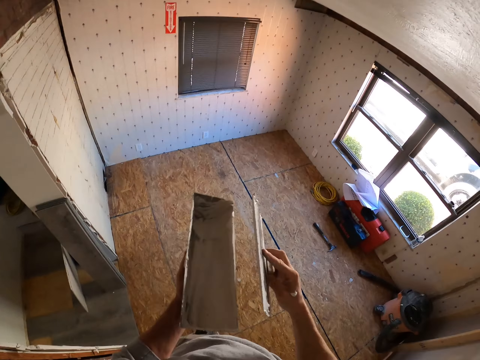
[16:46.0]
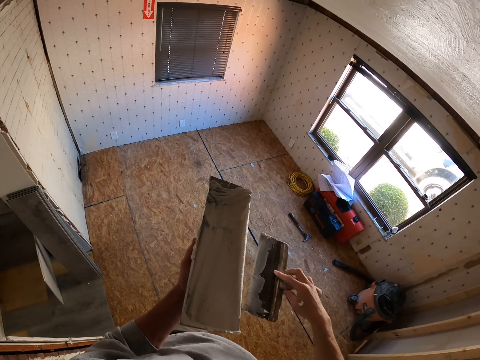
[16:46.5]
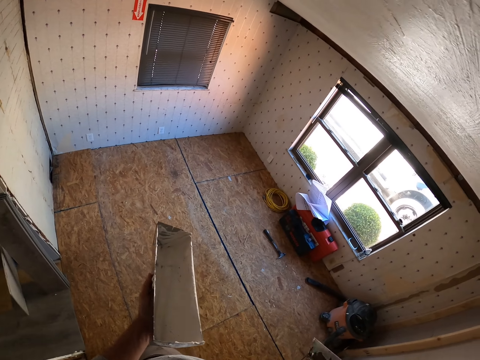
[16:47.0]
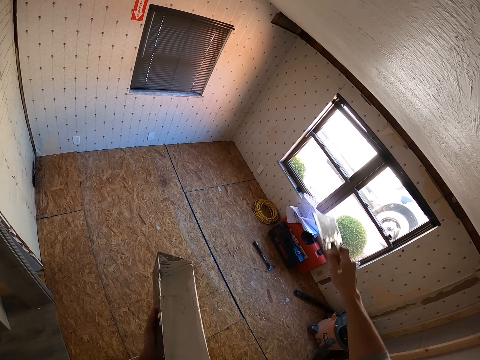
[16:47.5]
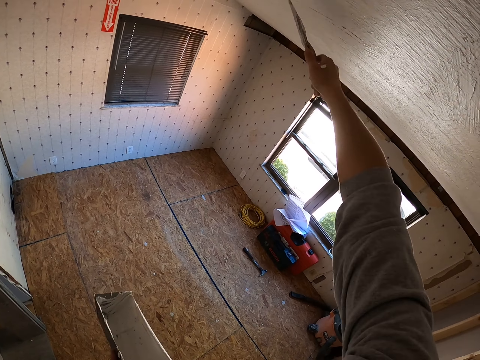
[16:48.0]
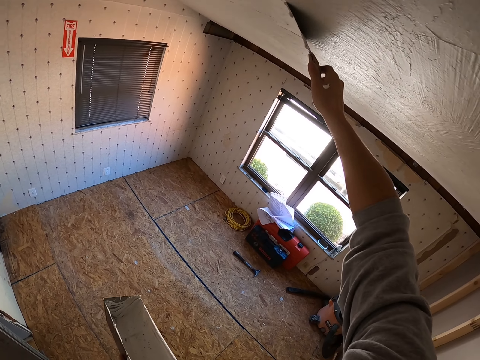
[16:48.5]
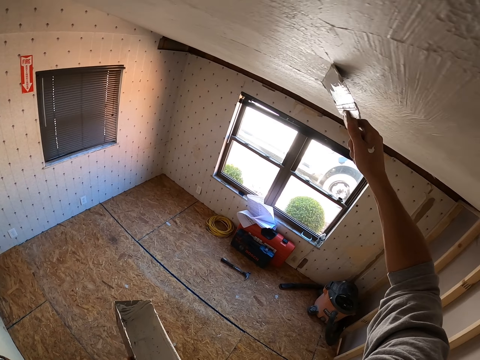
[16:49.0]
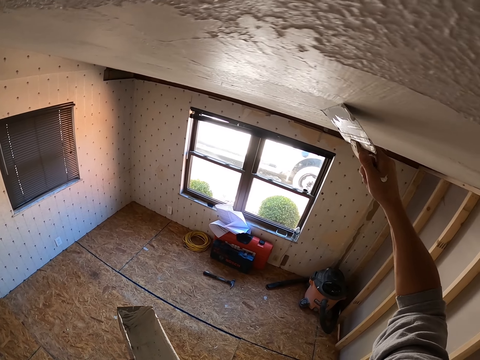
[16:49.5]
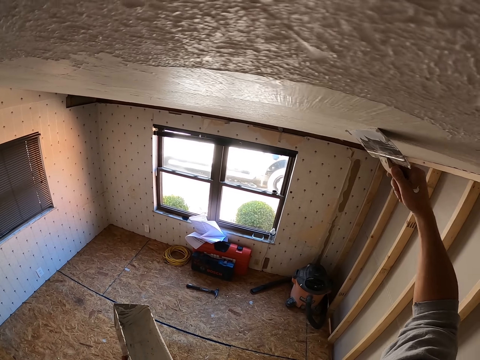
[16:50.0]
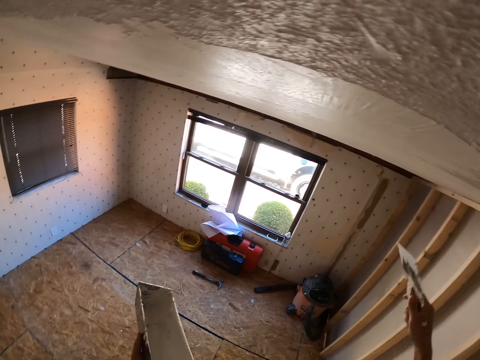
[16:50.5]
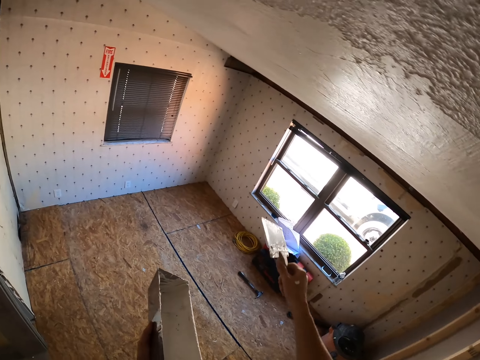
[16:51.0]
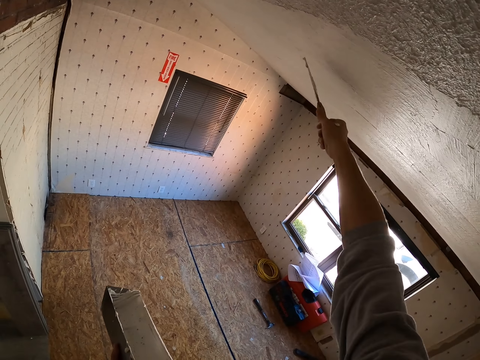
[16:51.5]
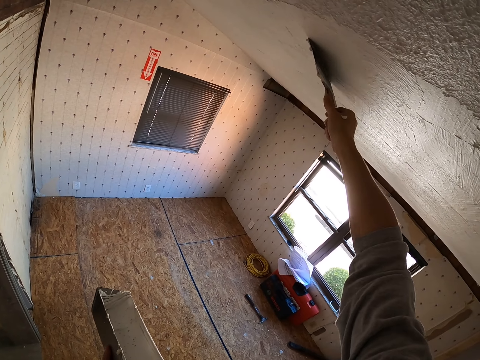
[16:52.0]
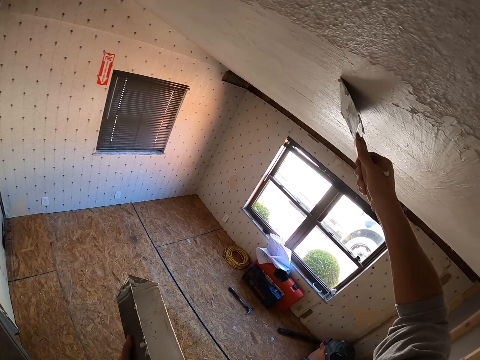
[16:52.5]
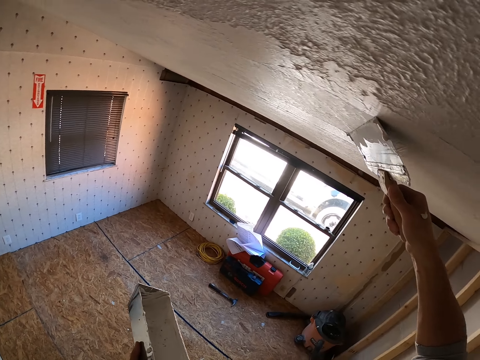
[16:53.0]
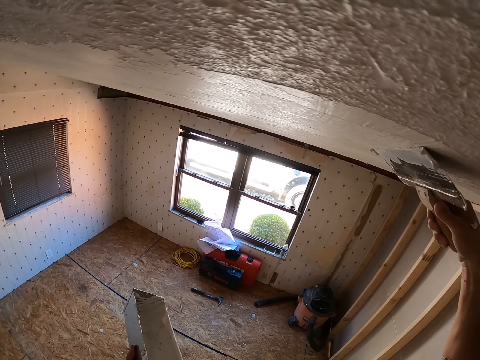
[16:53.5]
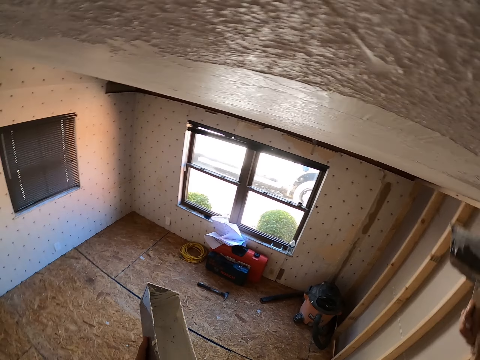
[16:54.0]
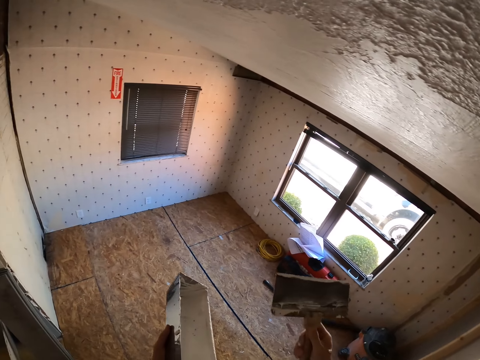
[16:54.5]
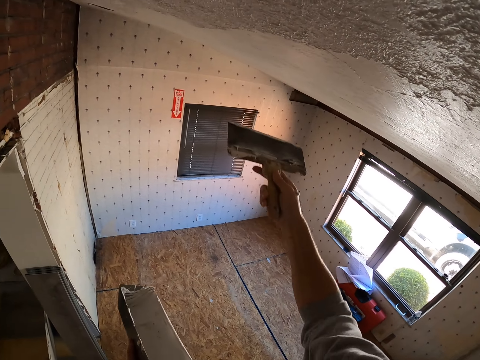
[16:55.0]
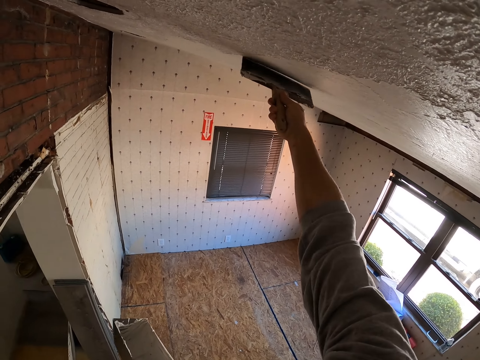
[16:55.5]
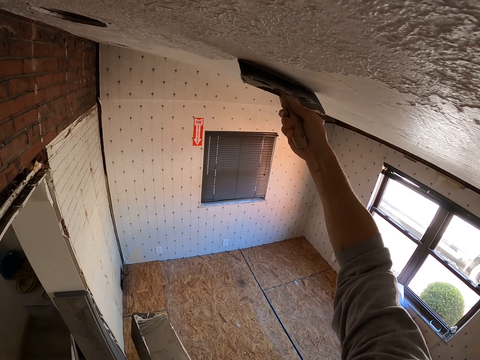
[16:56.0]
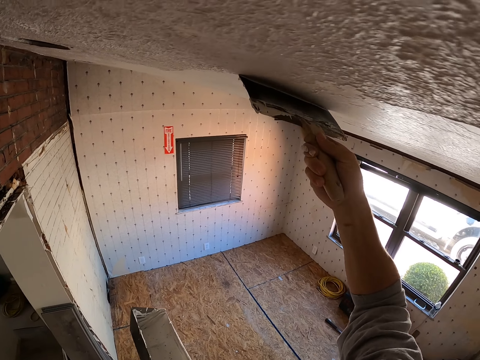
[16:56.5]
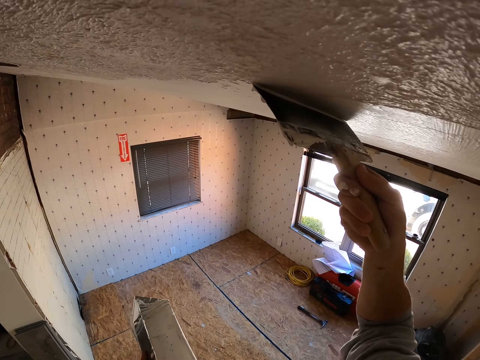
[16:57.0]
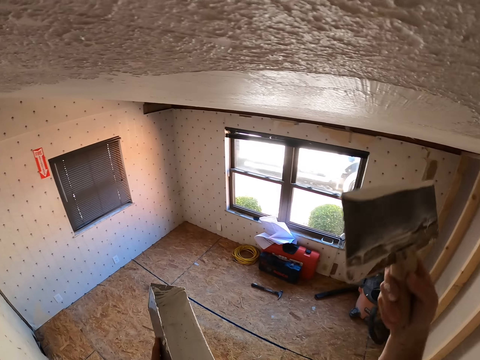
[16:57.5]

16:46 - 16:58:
The camera wearer drops the right hand. They remove excess plaster from the scraper. They look around. They plaster the ceiling with the scraper. They drop the right hand. They lift the scraper. They paint the ceiling using the scraper. They drop the right hand. They lift the scraper. They paint the ceiling using the scraper.

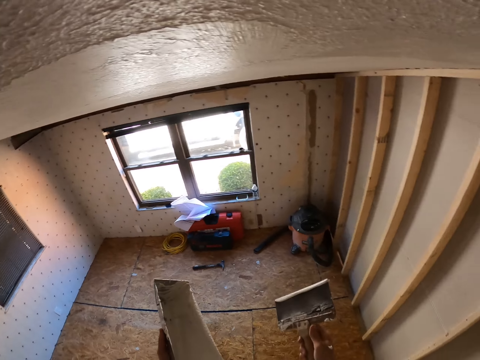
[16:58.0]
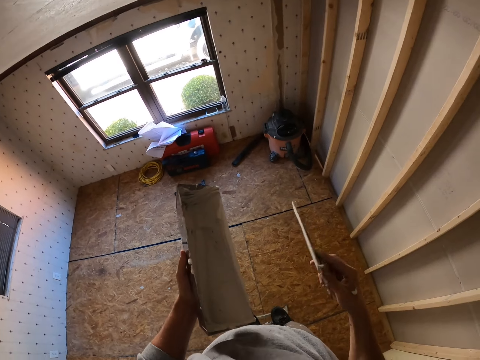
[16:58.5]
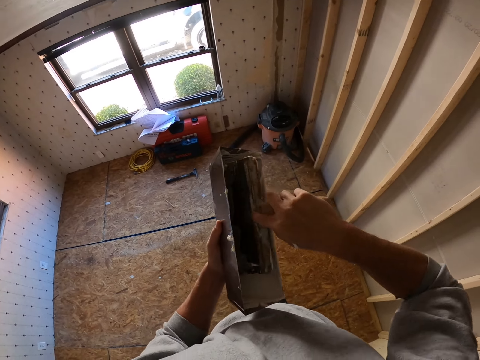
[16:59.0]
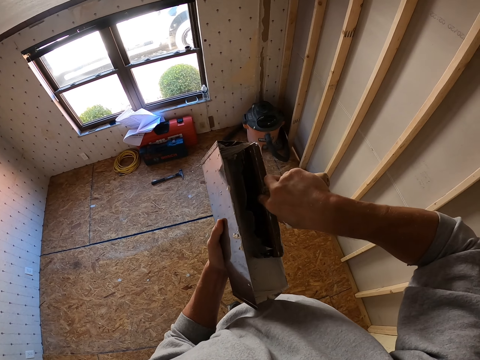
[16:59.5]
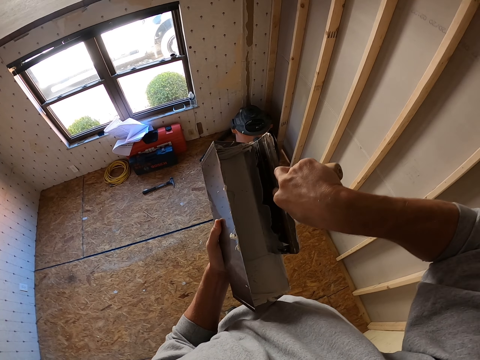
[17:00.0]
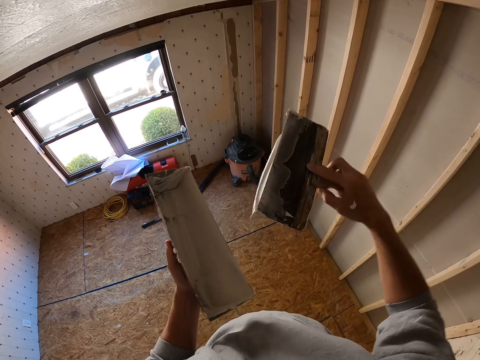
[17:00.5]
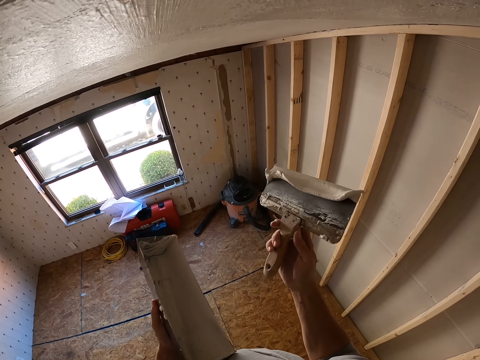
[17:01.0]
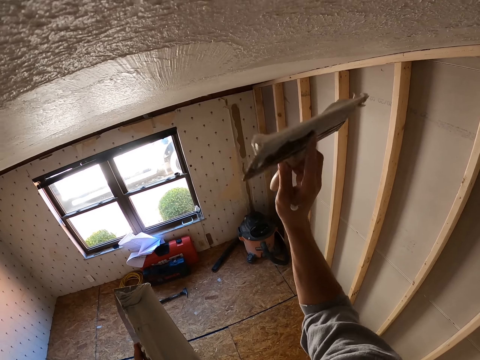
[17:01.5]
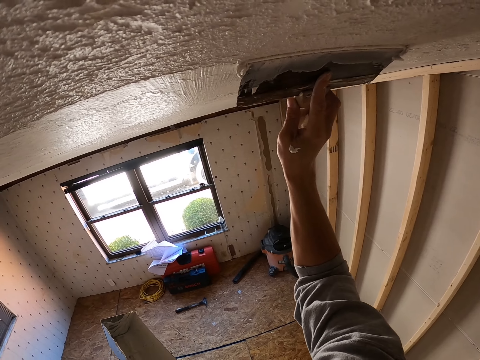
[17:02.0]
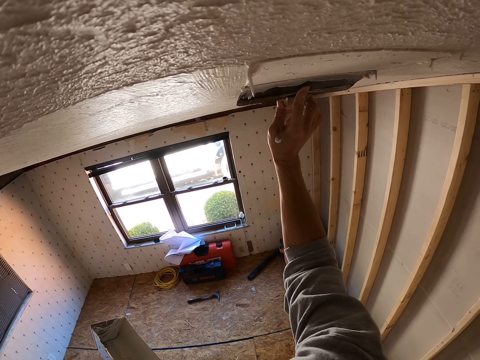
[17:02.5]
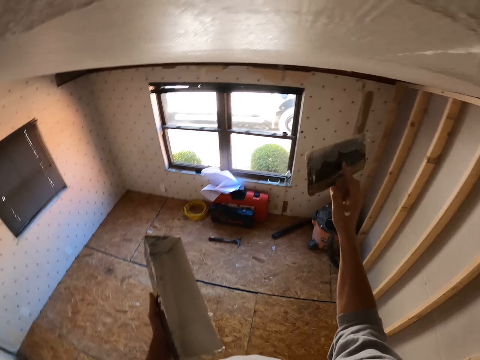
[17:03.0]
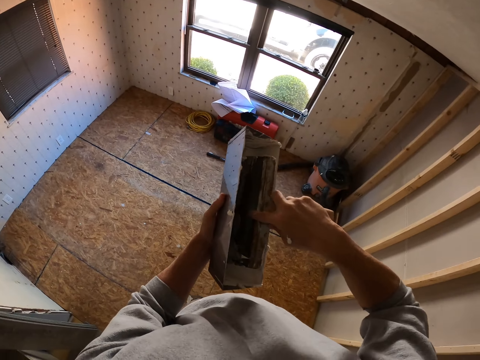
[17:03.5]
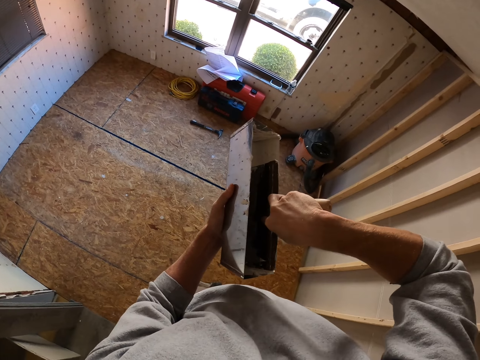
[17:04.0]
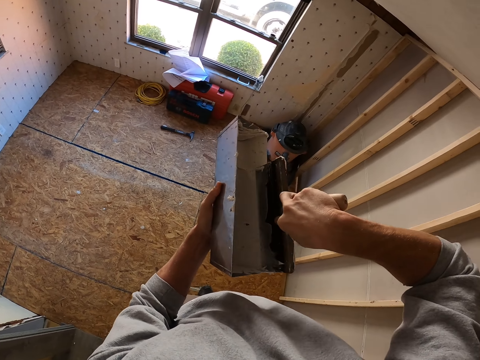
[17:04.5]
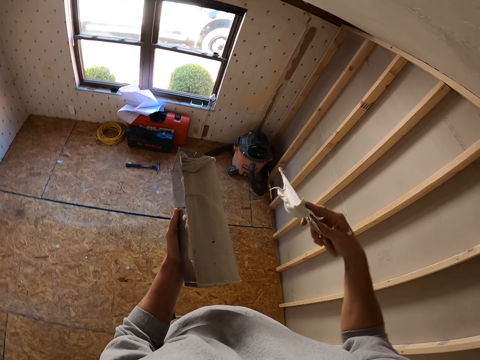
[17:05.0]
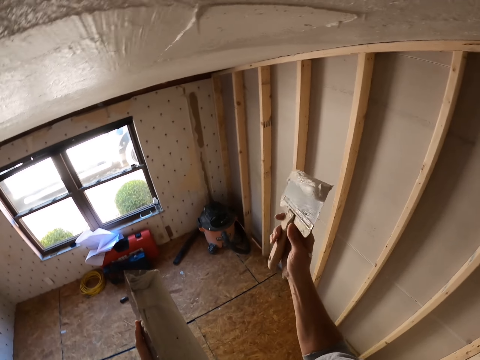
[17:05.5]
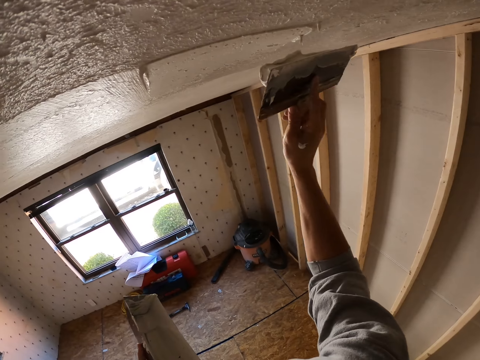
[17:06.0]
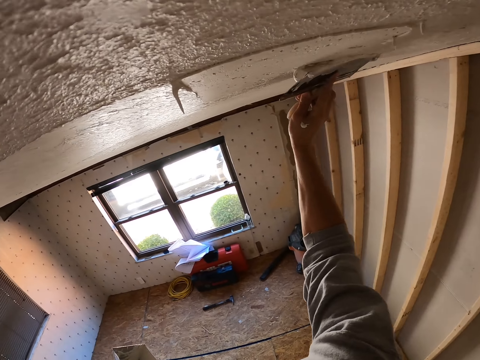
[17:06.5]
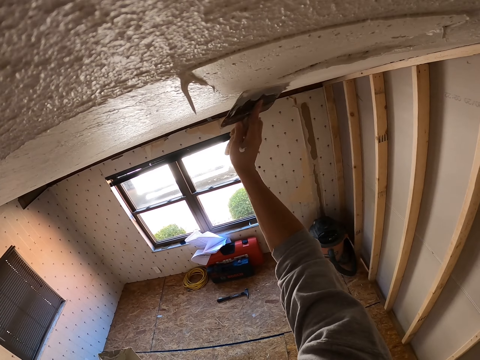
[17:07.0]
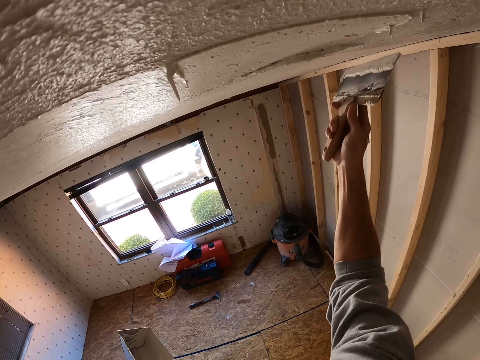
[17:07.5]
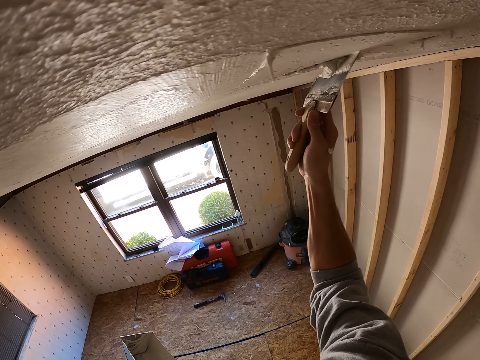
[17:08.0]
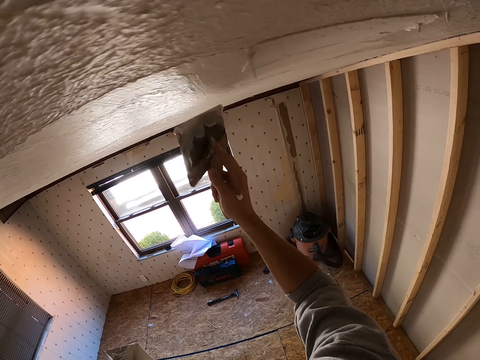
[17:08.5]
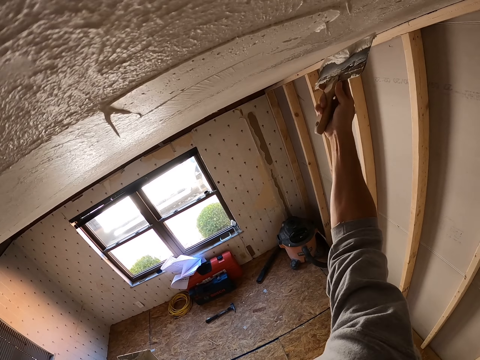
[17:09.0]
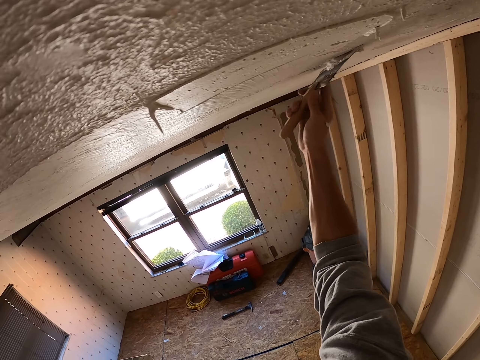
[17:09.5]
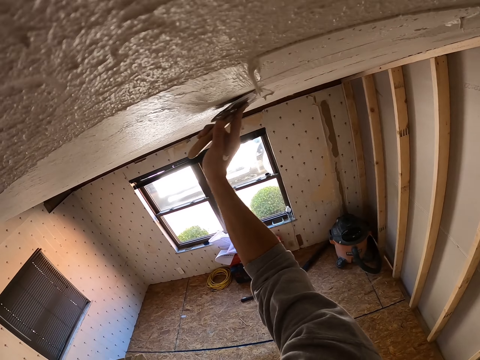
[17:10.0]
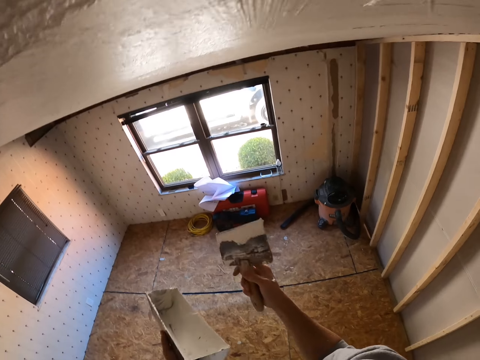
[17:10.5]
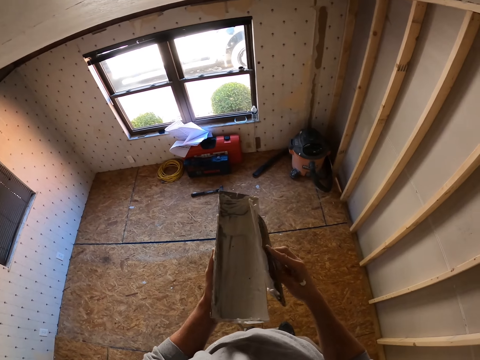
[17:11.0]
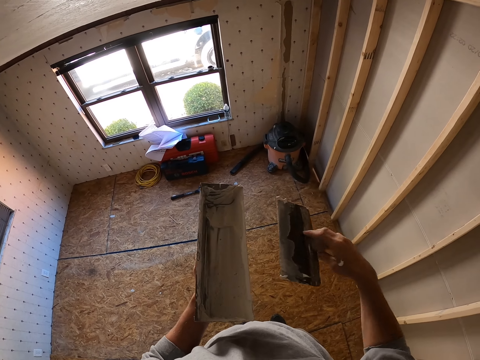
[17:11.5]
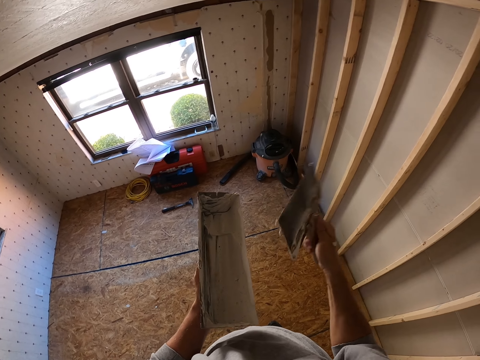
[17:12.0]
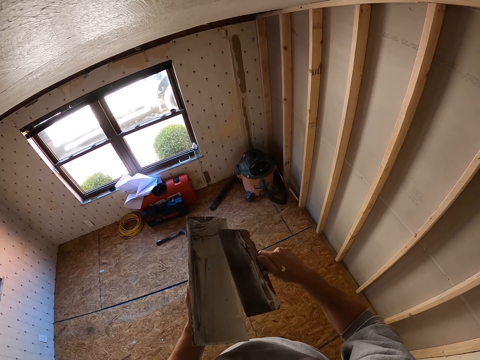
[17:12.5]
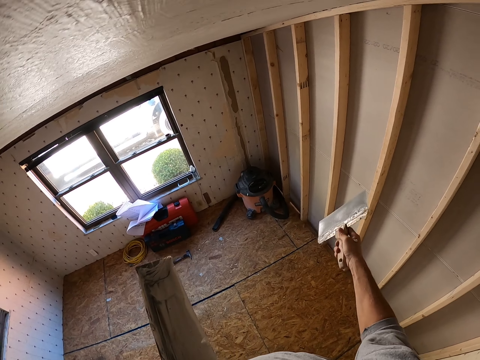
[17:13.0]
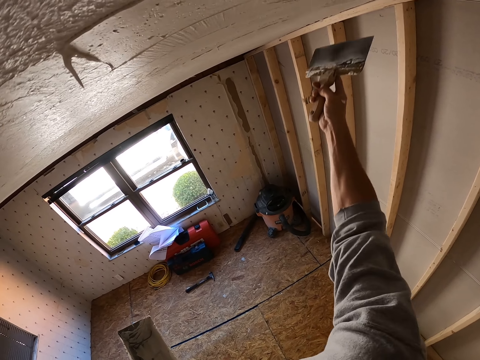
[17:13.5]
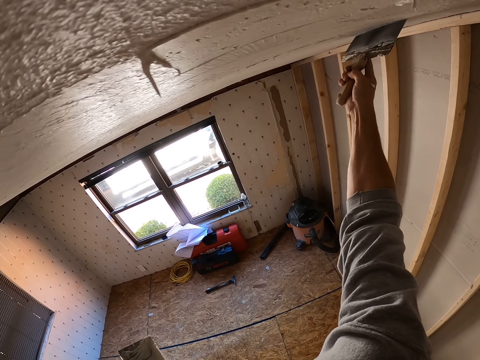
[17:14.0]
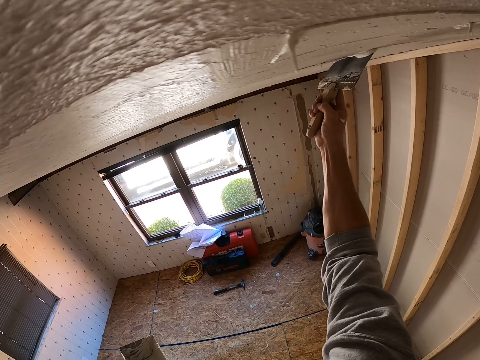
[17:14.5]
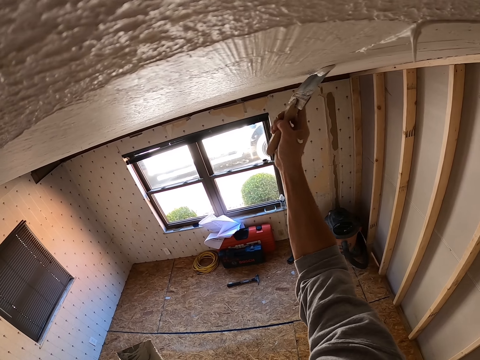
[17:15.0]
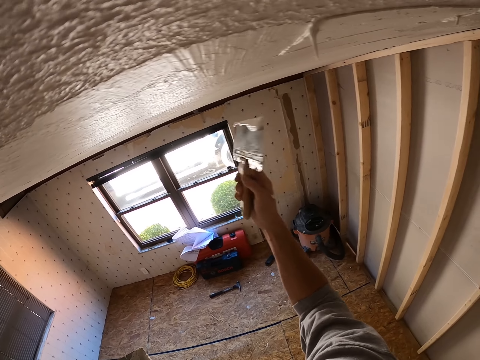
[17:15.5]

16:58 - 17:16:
The camera wearer looks around. They insert the scraper on the paint or plaster. They take the plaster from a container with the scraper. They lift the scraper. They paint the ceiling using the scraper. They drop the right hand. They take the plaster from the container with the scraper. They insert the scraper on the paint. They lift the scraper. They paint the ceiling using the scraper. They drop the right hand. They remove the paint from the scraper. They lift the scraper. They paint the ceiling using the scraper.
